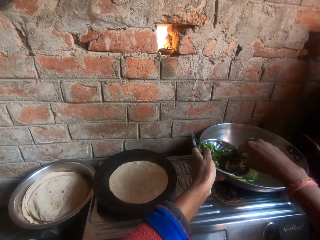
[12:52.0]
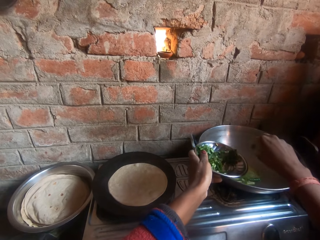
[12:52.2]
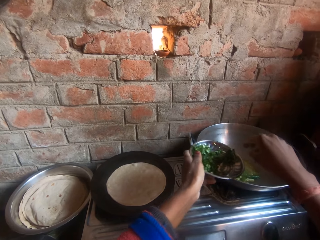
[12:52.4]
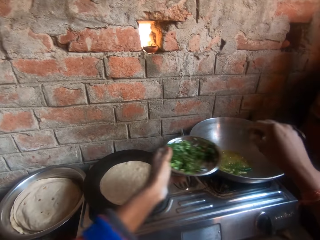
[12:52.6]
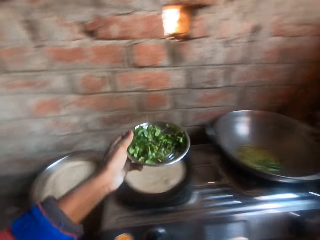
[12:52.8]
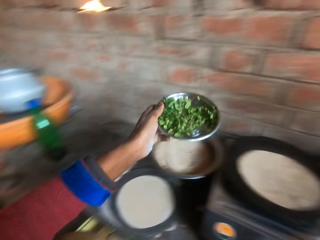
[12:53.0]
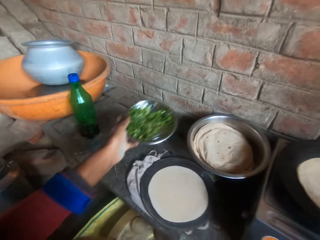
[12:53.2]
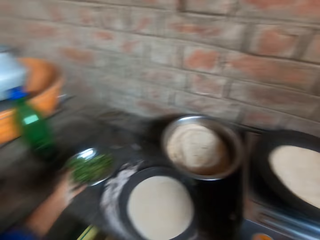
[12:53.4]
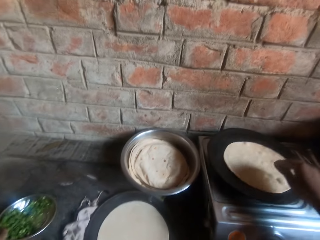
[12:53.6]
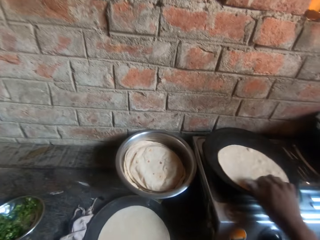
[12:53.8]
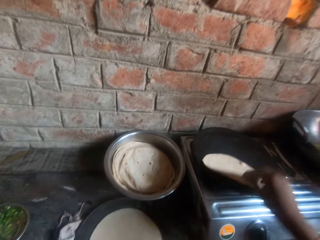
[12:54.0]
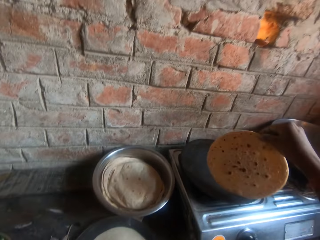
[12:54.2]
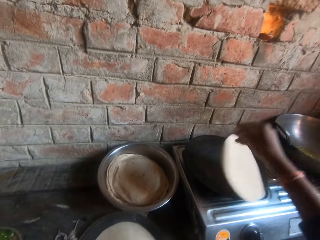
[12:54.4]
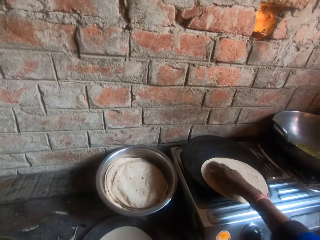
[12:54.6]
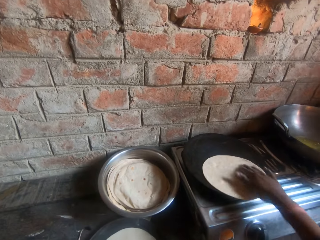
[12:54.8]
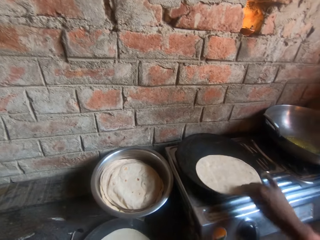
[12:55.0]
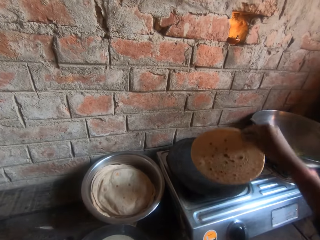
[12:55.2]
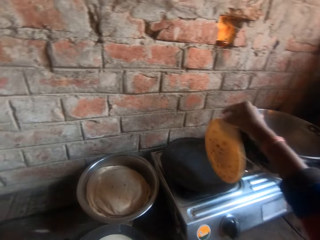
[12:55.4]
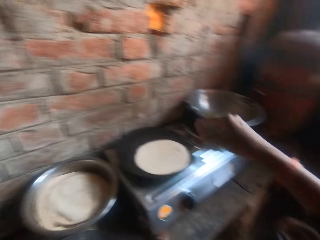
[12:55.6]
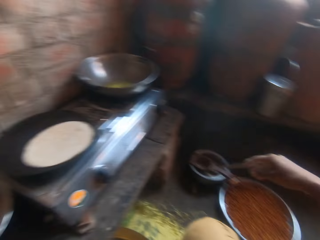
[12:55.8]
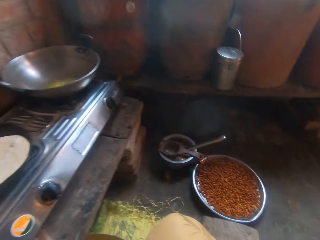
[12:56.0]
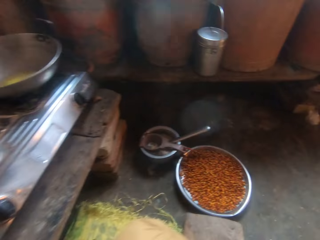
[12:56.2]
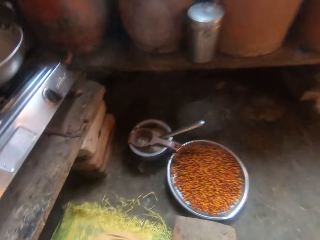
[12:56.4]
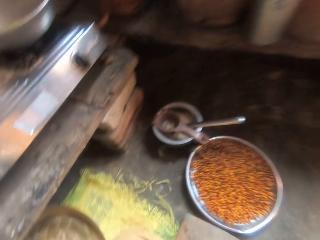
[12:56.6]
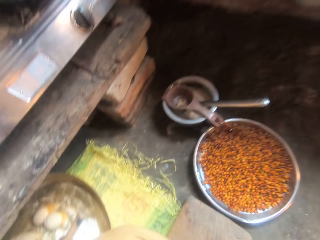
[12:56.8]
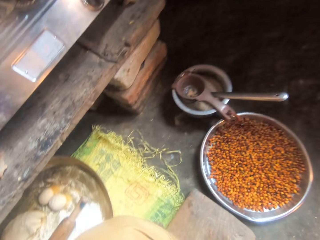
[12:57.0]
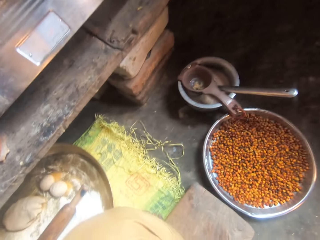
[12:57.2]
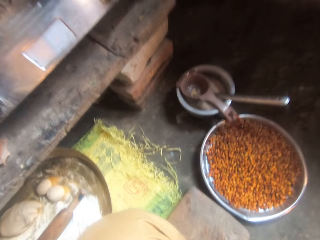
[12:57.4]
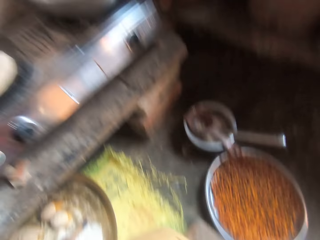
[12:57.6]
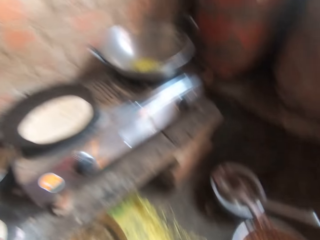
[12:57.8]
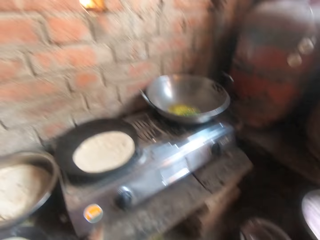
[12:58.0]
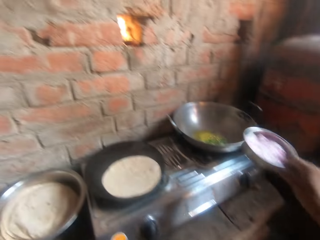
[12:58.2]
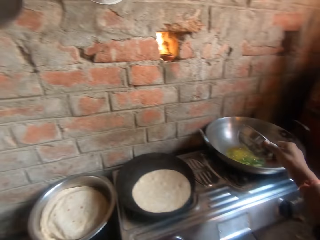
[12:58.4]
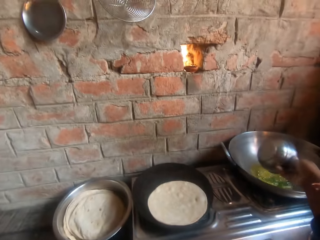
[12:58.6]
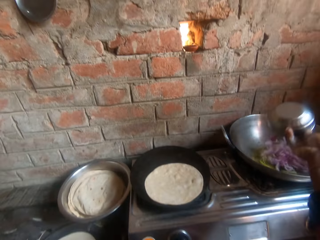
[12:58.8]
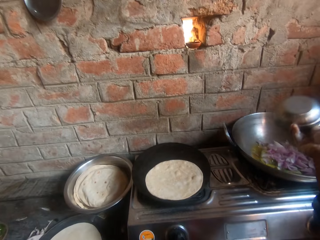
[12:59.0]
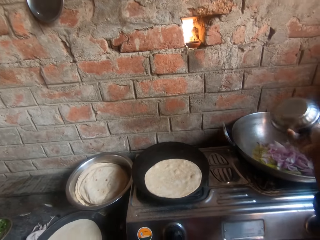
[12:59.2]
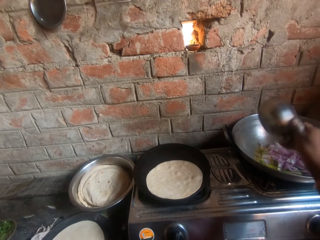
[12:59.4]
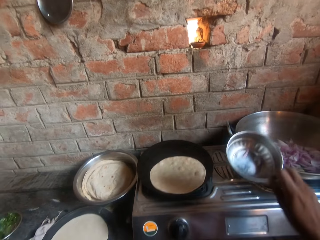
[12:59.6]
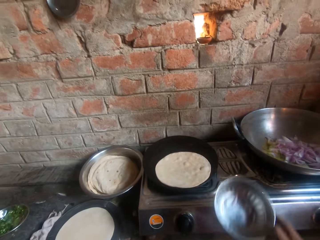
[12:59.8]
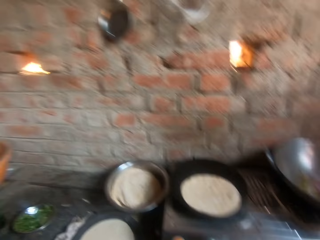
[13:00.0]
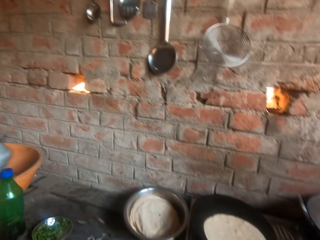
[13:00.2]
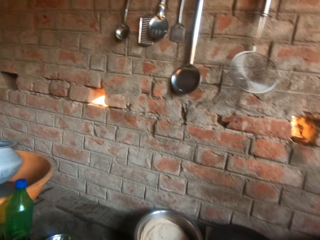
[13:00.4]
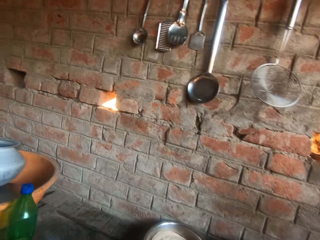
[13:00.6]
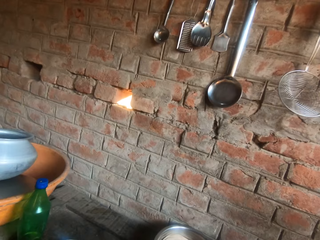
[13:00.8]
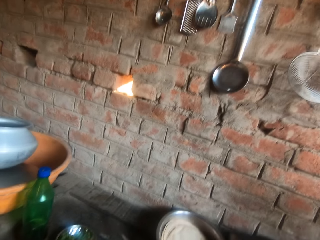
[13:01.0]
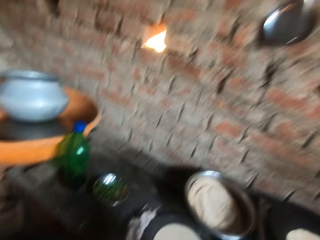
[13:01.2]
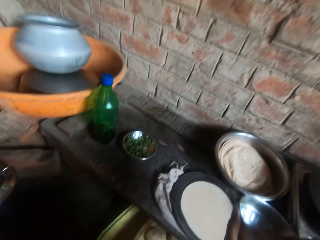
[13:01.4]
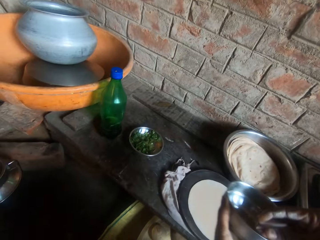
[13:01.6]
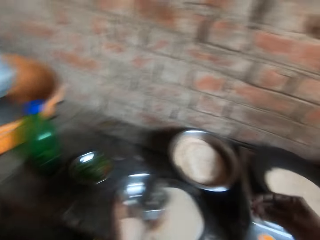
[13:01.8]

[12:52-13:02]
The camera wearer flips the roti on the griddle. They pour the contents of a bowl into the pot. They hold a plate.

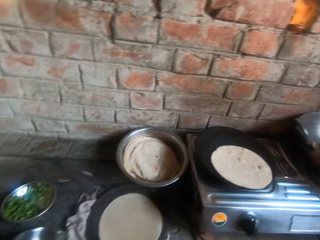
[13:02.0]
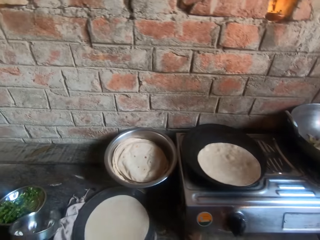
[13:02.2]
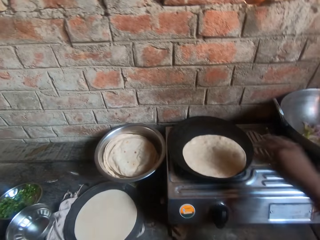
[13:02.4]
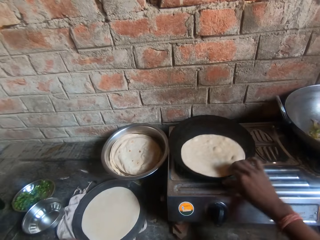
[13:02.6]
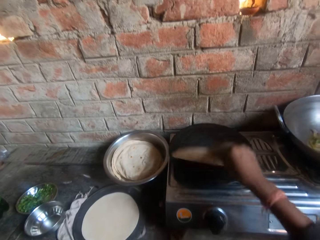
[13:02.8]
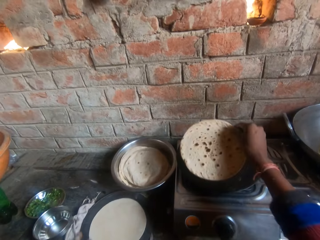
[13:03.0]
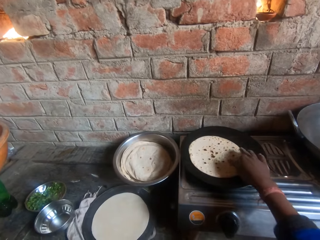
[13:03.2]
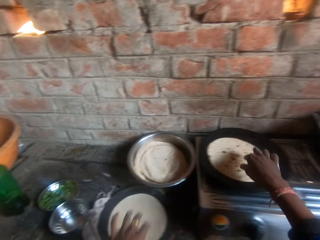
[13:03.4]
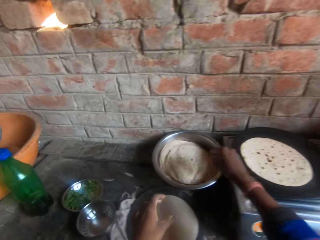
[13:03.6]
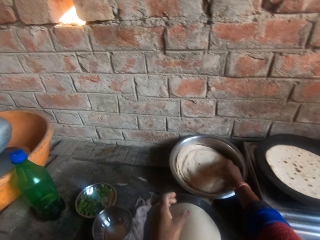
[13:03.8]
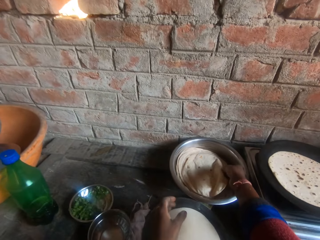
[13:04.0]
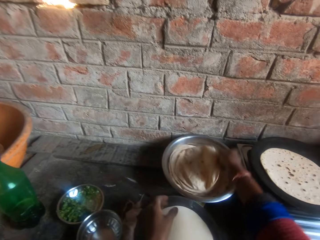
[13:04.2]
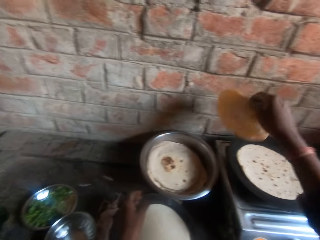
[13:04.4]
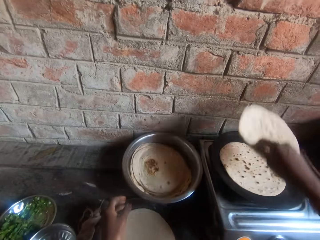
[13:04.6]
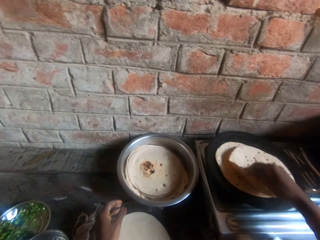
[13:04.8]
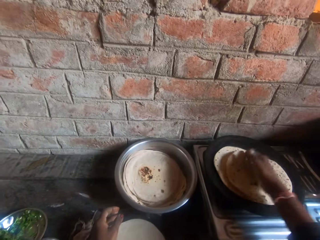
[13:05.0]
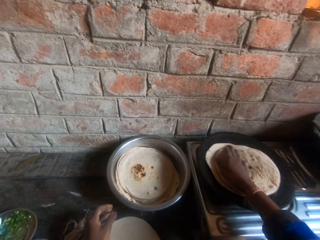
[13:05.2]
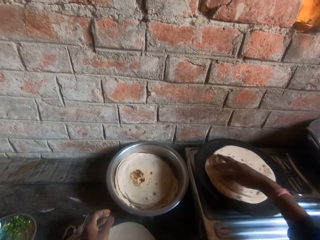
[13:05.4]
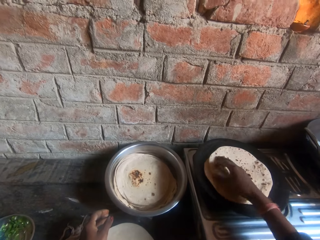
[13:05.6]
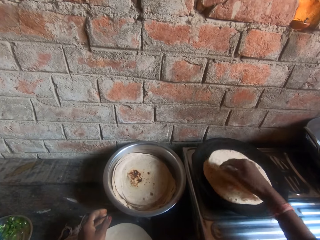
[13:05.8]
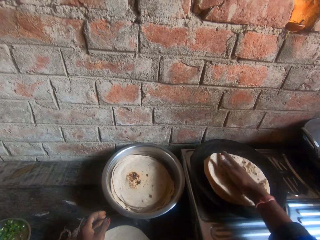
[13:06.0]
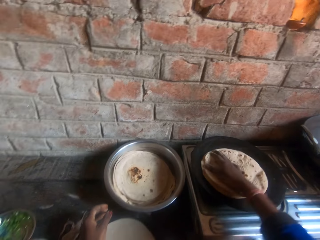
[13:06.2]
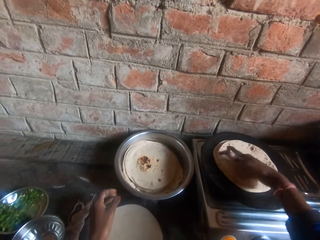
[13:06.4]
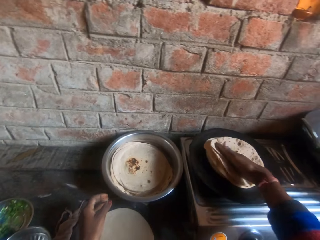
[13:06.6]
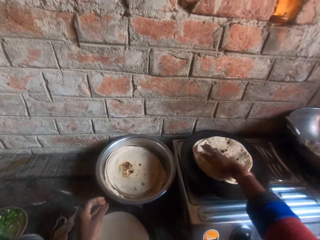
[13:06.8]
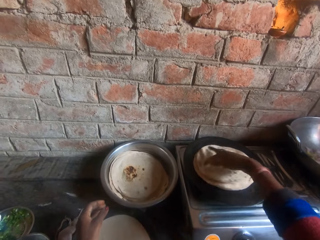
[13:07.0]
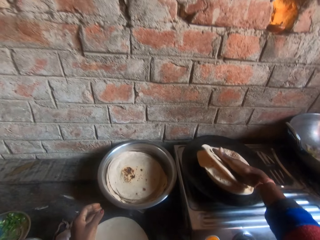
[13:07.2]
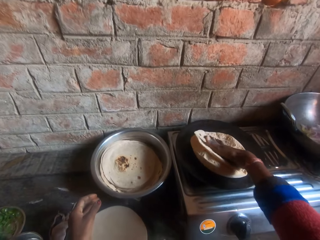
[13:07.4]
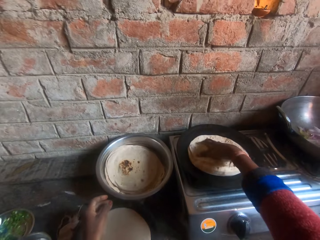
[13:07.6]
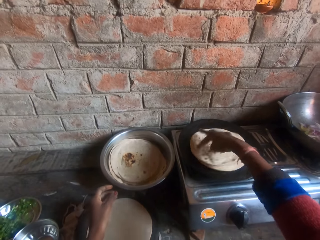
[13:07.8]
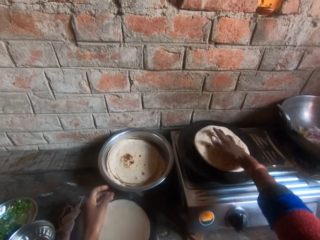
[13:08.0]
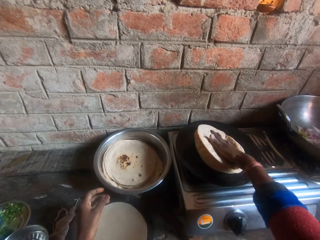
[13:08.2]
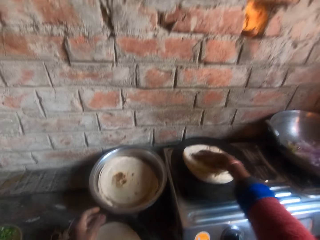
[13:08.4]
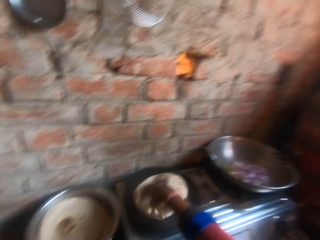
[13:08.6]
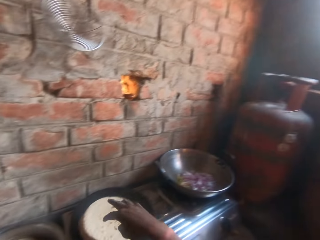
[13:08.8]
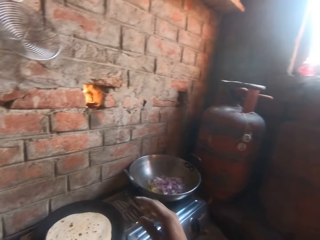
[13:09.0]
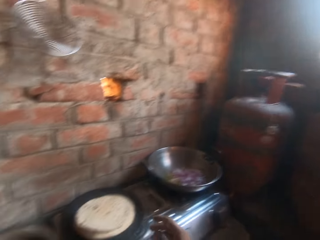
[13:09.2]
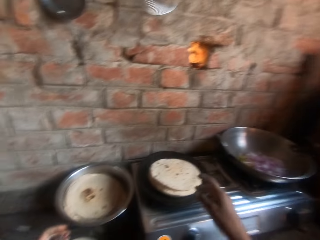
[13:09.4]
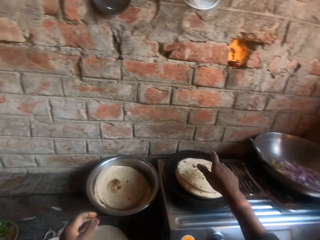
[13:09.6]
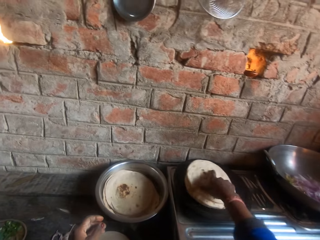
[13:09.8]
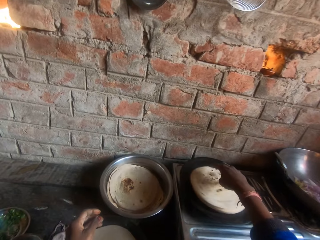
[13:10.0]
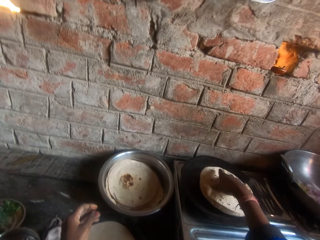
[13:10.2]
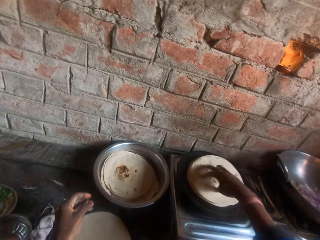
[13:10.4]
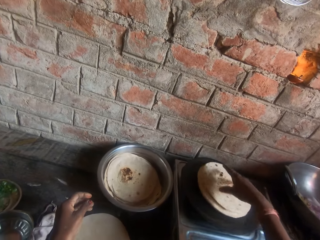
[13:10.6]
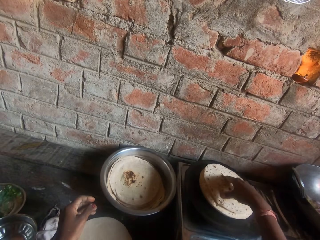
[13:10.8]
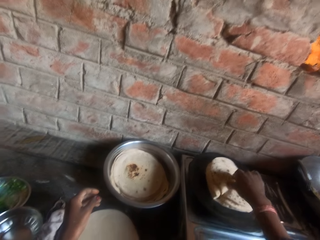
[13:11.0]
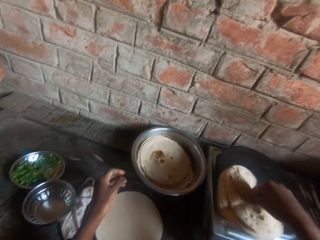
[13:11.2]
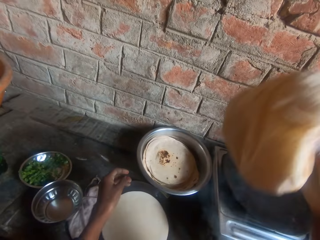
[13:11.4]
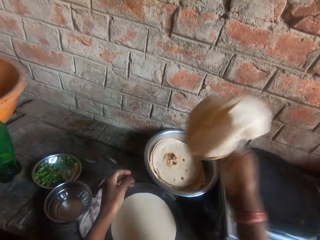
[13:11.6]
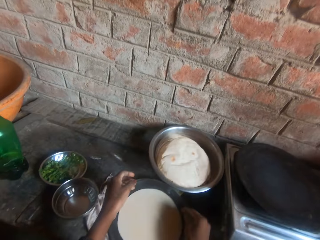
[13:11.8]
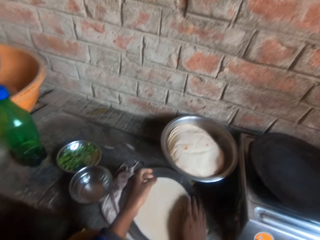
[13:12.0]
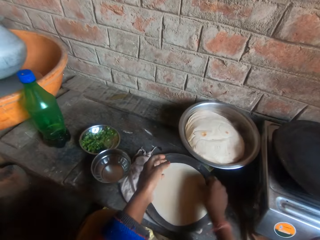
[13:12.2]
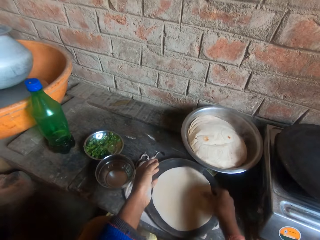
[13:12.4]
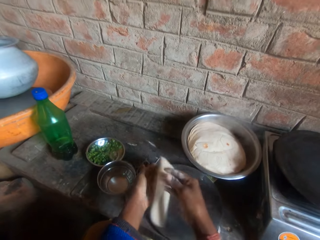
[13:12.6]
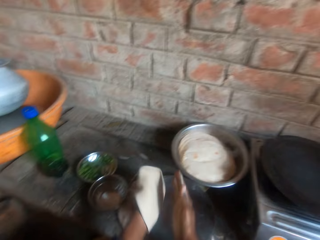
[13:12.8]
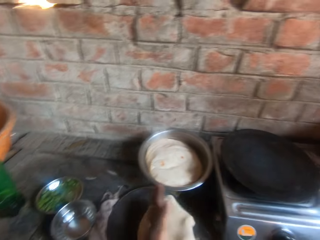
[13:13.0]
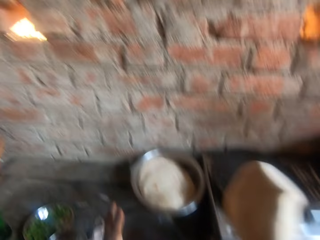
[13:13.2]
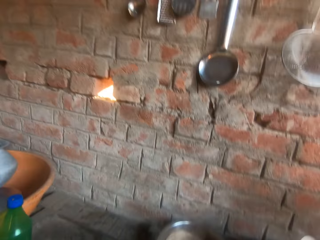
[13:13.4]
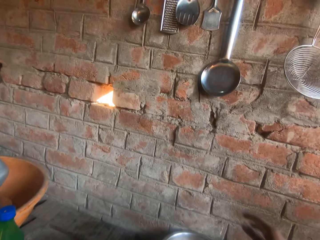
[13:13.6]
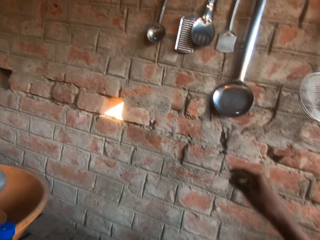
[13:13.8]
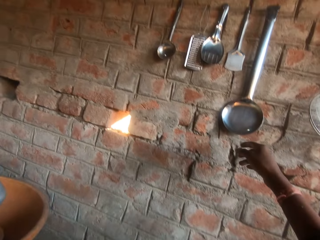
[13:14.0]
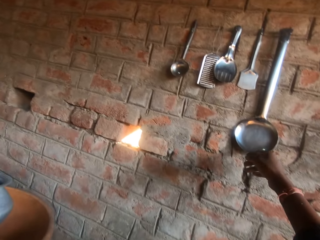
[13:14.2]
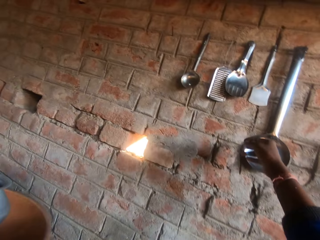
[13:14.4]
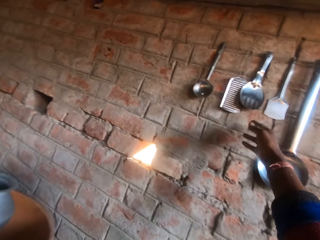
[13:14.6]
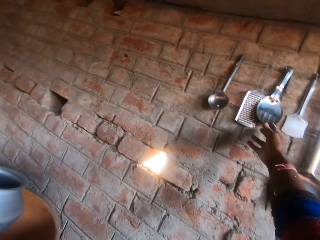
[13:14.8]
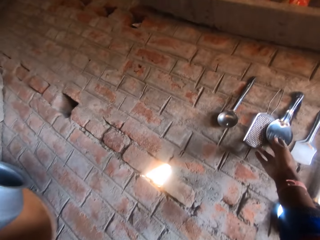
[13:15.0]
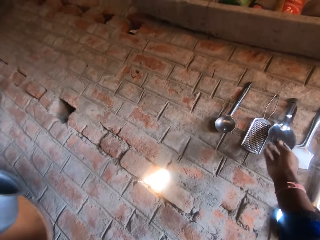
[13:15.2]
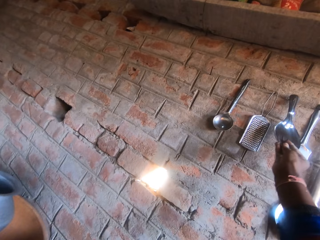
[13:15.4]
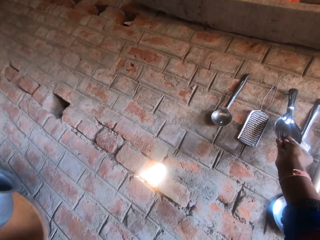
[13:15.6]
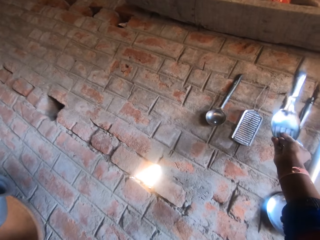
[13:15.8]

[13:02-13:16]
The camera wearer flips the roti on the griddle. He moves the roti from the bowl to the griddle. He holds a chapati. He presses the roti on the griddle with his hand. He drops the roti in the bowl. He moves the dough from the board to the griddle. He holds the dough. He picks up a spoon from the nail on the wall.
